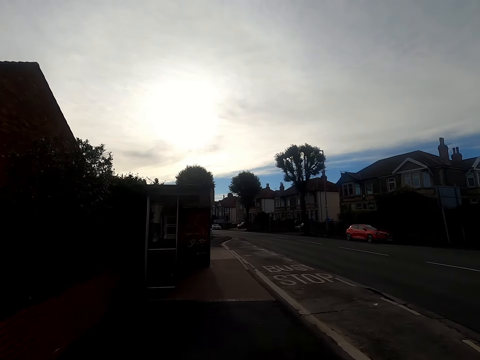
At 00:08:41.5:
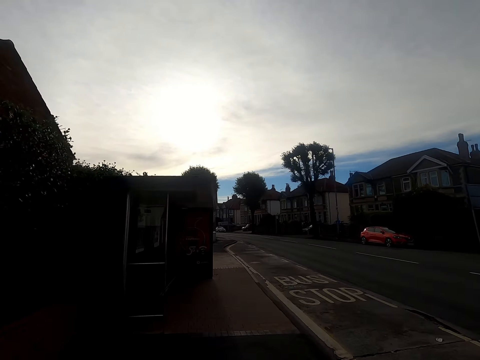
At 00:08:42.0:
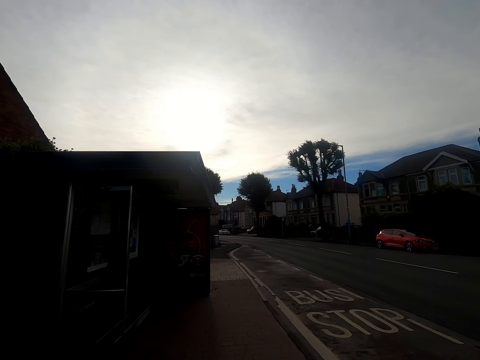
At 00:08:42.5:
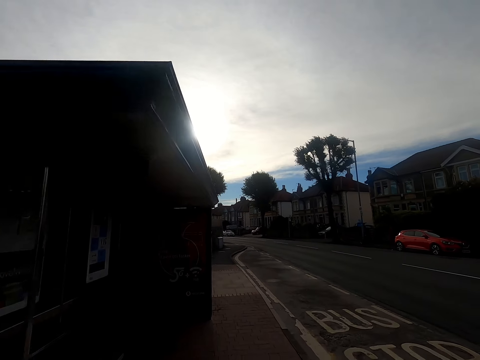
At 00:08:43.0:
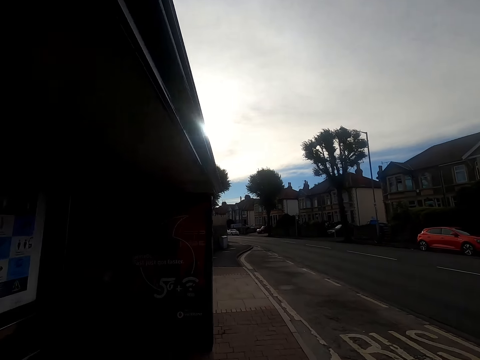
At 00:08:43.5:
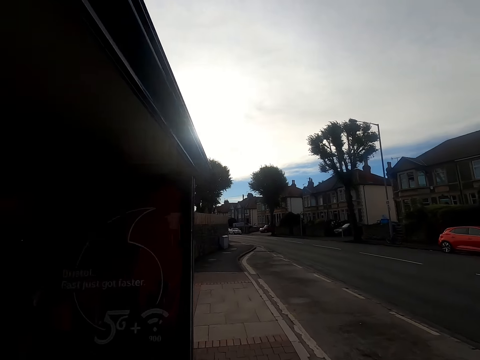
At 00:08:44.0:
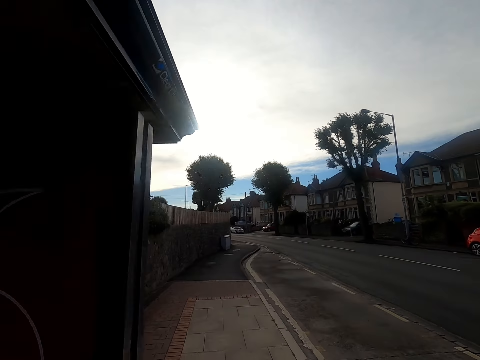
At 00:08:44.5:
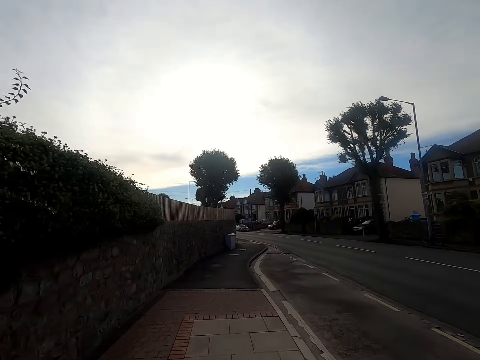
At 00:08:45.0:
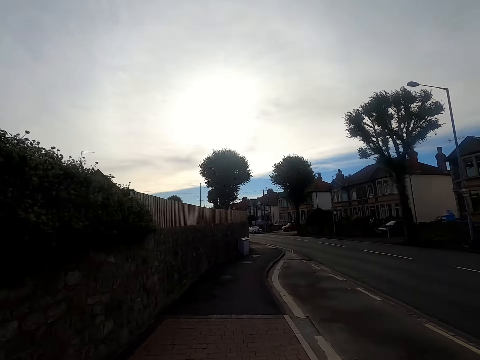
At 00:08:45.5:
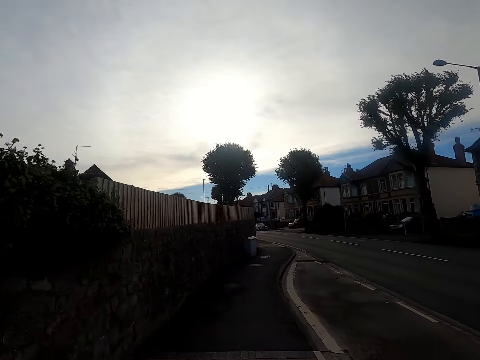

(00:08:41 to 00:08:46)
The camera wearer runs on the sidewalk.

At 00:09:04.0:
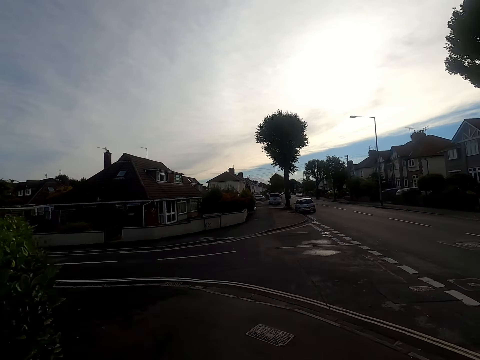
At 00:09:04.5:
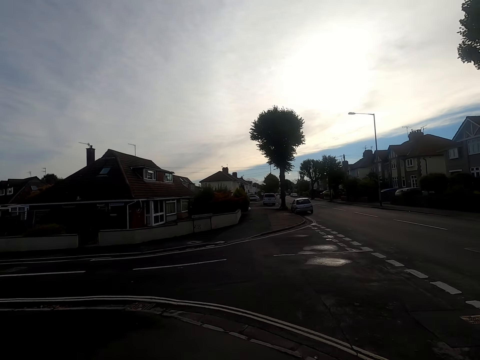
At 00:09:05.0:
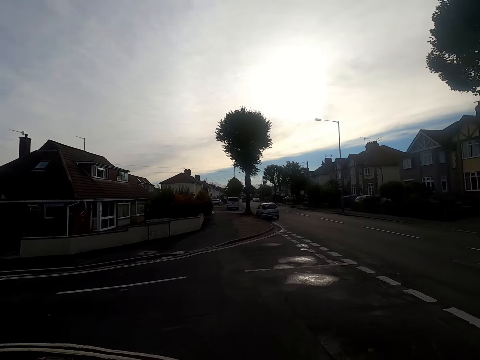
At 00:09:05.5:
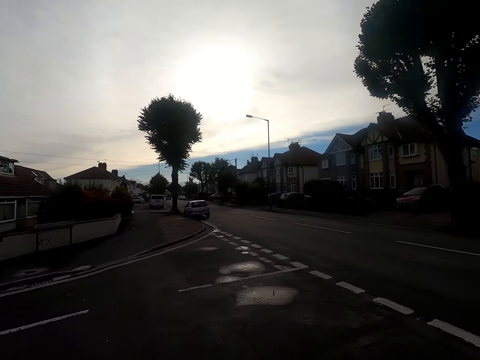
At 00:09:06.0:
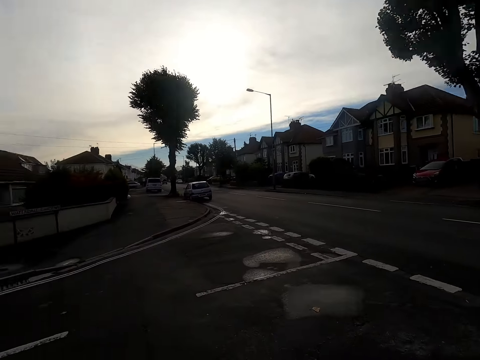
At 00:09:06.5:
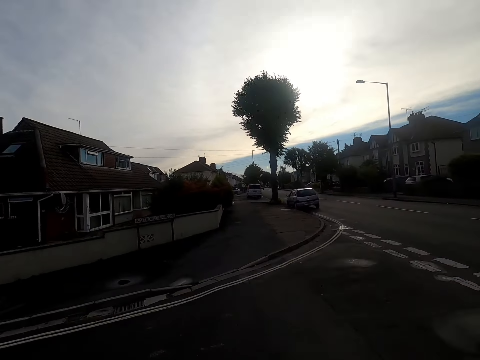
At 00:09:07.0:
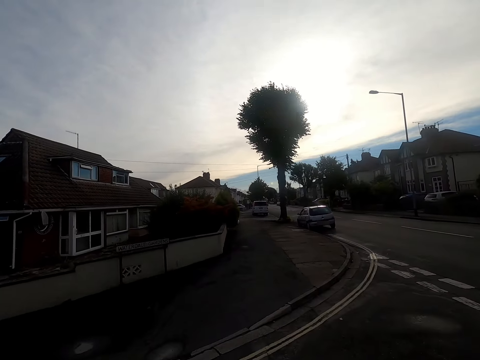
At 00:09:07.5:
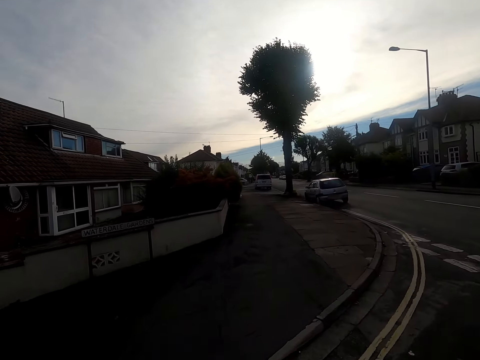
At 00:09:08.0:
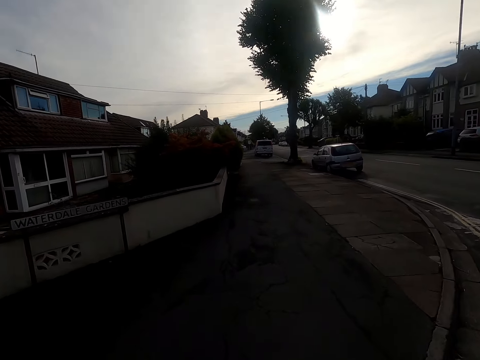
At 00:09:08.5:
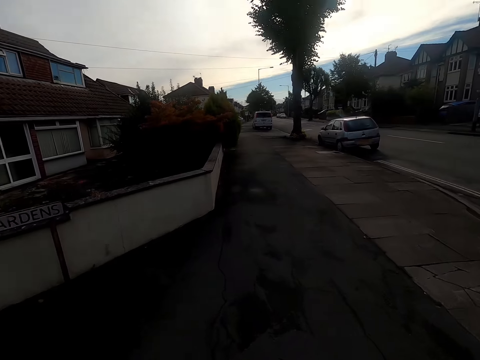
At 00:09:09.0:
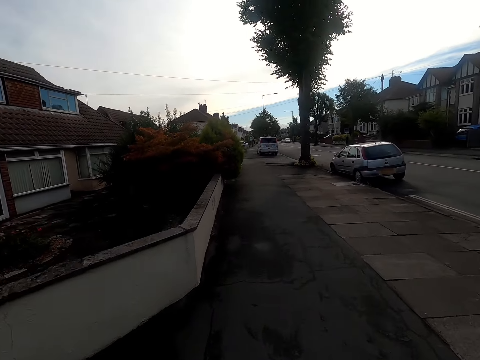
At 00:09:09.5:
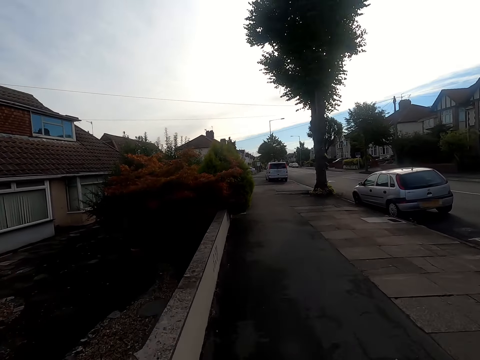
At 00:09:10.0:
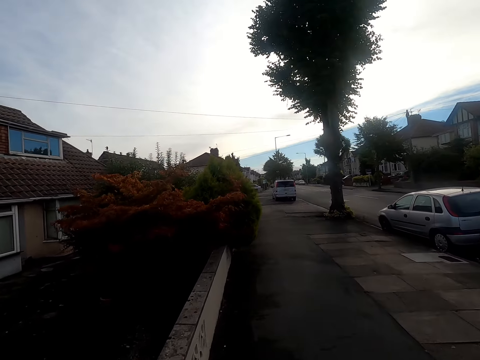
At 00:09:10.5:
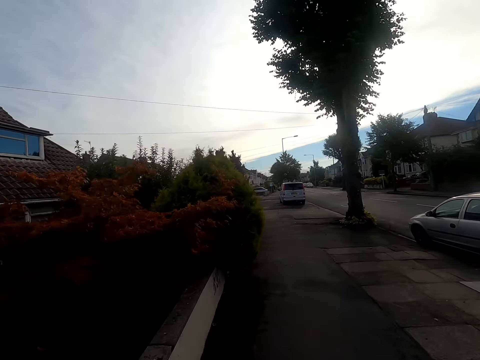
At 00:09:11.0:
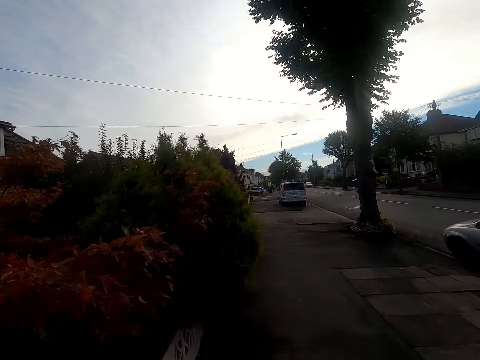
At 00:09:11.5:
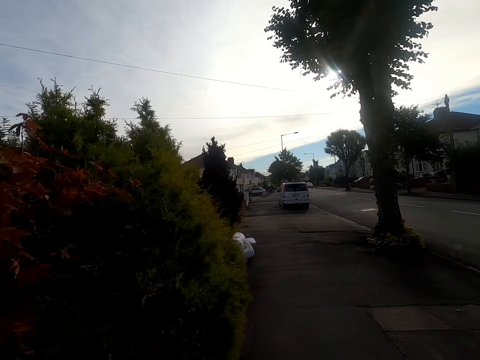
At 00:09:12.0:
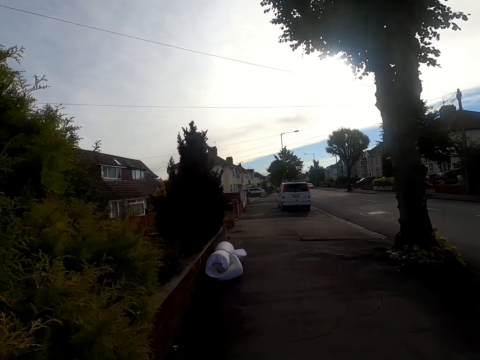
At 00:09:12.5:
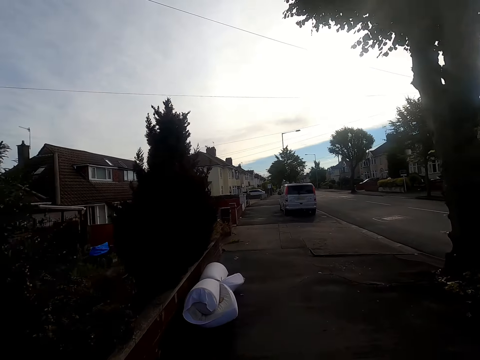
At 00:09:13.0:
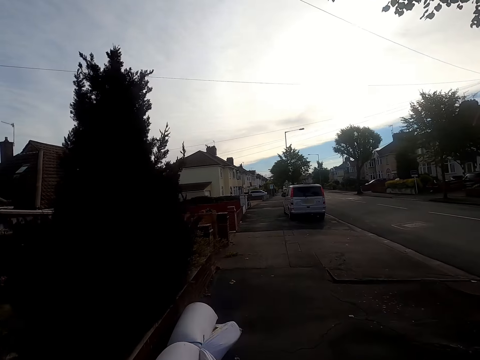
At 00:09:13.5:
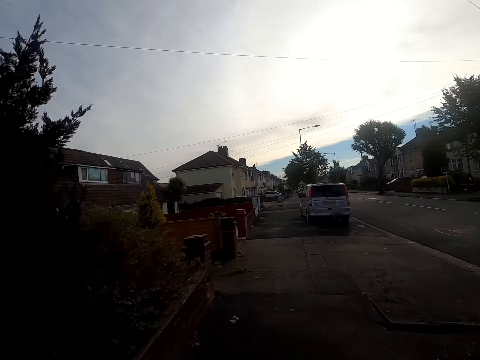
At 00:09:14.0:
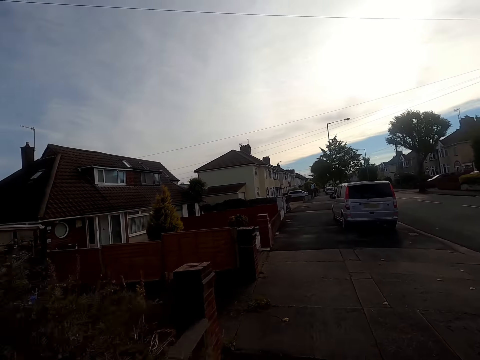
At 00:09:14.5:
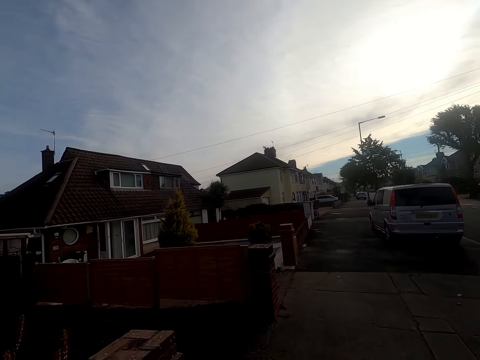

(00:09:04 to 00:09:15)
The camera wearer crosses the road. They run on the sidewalk.

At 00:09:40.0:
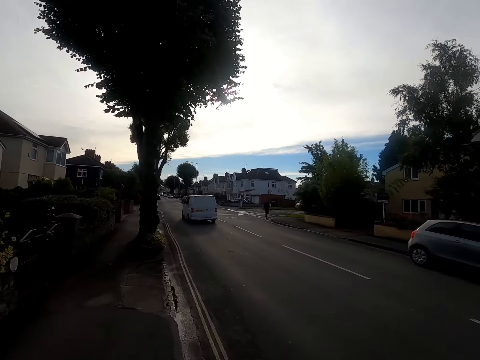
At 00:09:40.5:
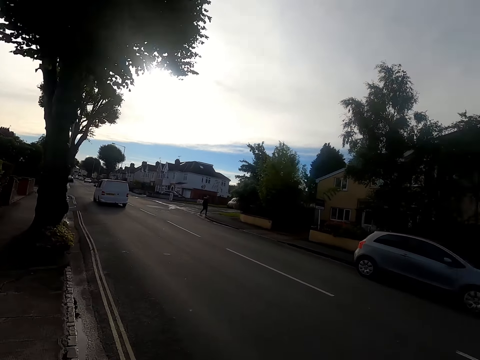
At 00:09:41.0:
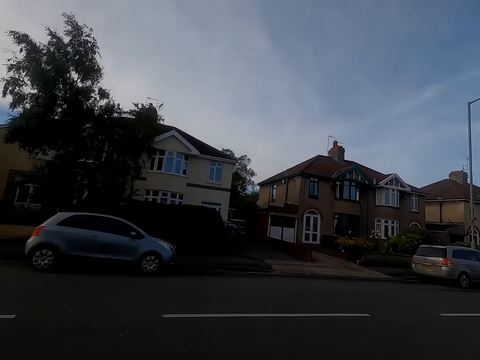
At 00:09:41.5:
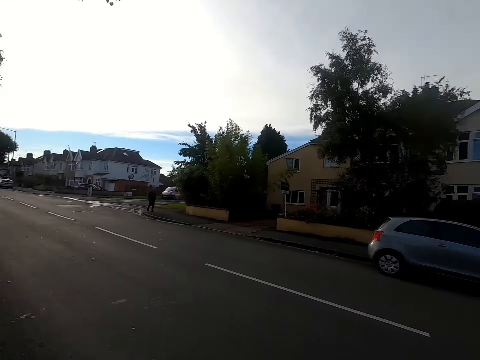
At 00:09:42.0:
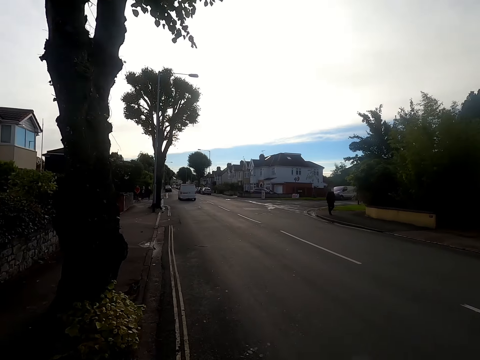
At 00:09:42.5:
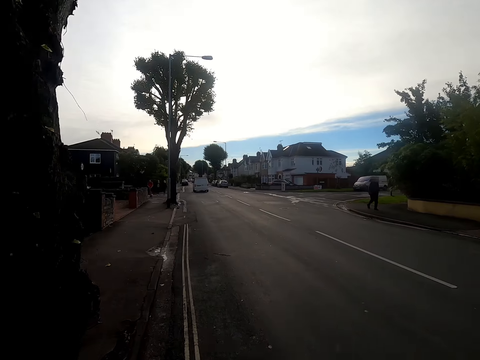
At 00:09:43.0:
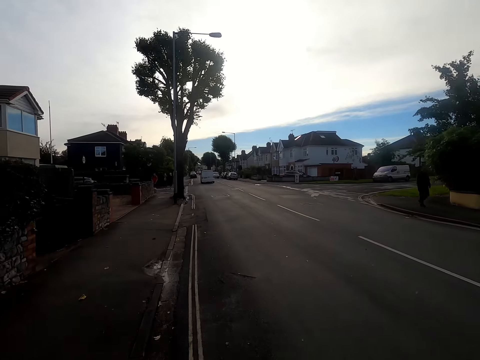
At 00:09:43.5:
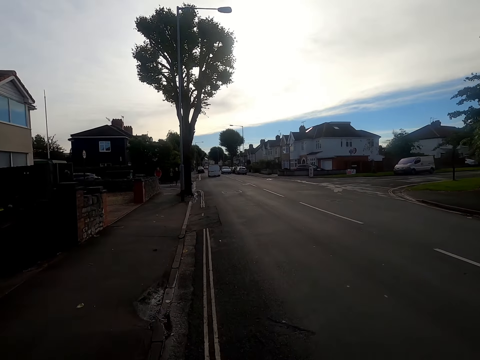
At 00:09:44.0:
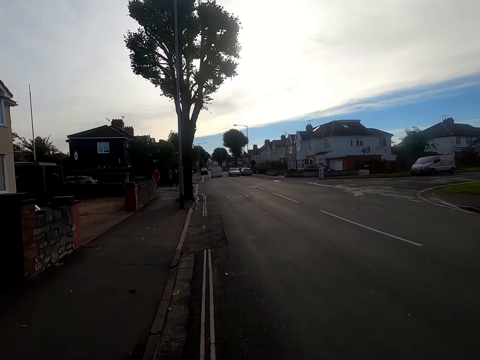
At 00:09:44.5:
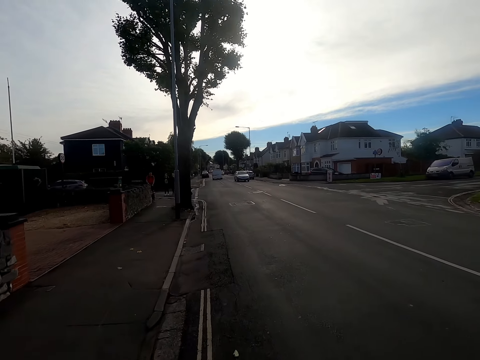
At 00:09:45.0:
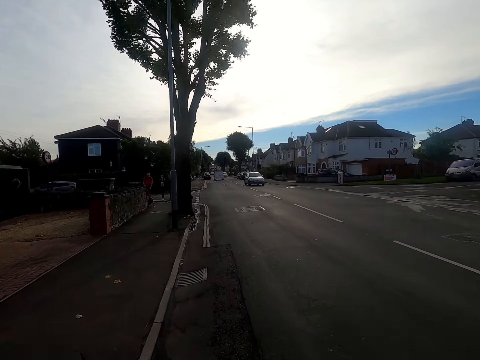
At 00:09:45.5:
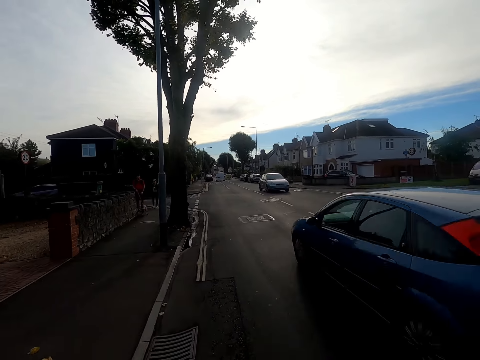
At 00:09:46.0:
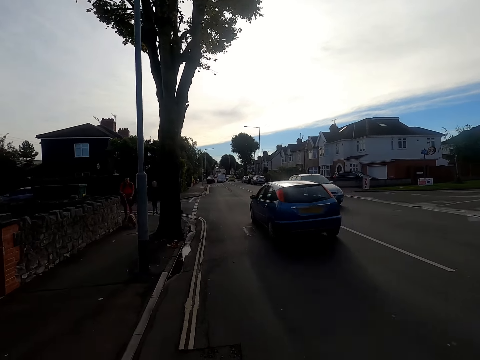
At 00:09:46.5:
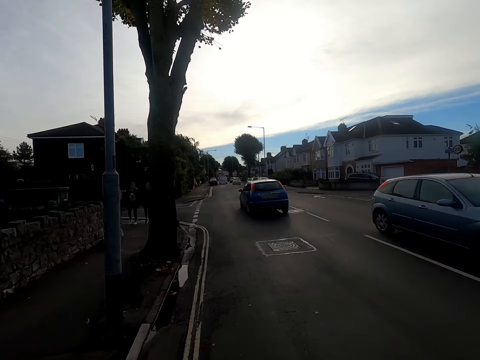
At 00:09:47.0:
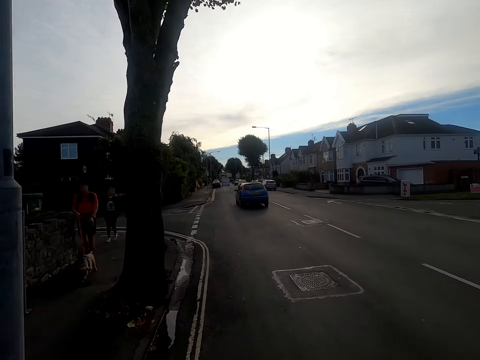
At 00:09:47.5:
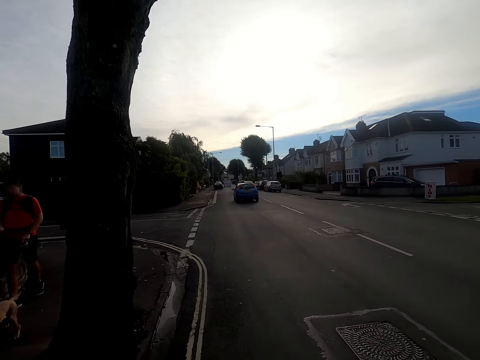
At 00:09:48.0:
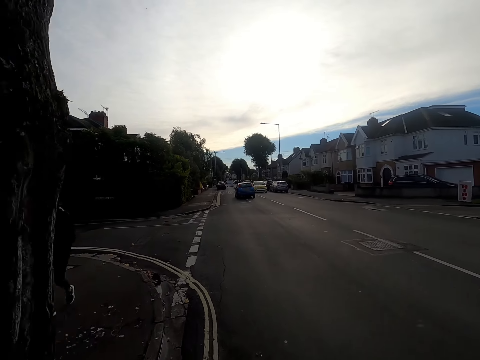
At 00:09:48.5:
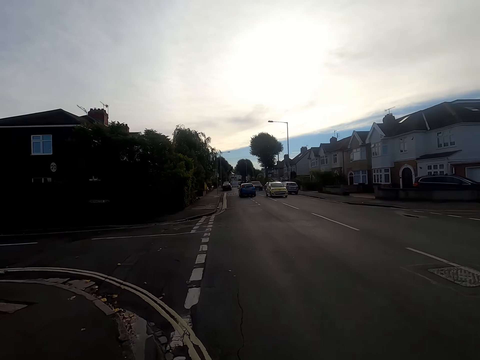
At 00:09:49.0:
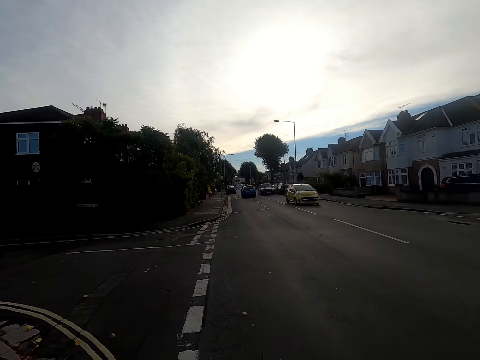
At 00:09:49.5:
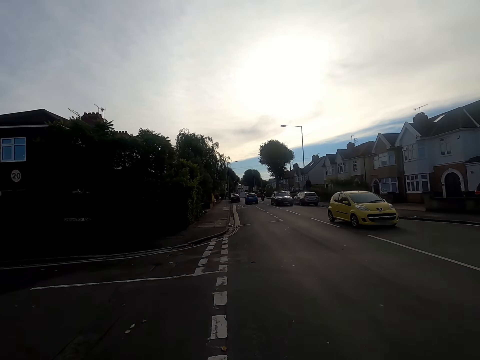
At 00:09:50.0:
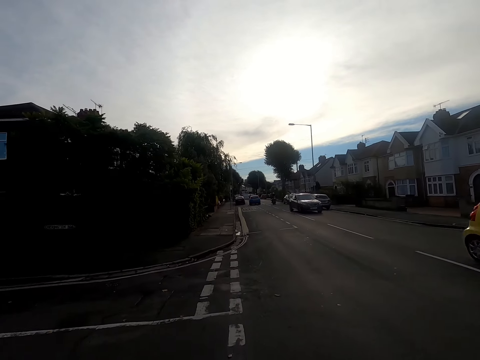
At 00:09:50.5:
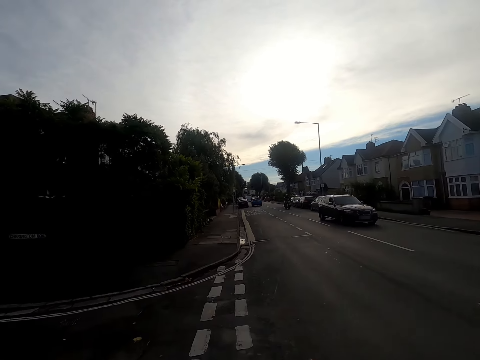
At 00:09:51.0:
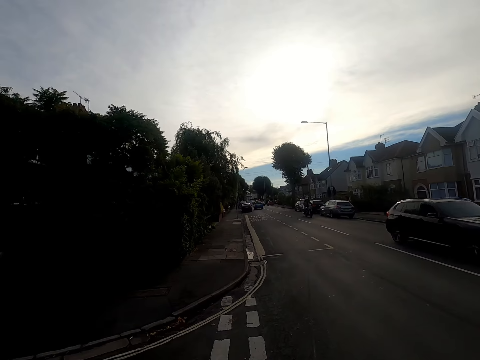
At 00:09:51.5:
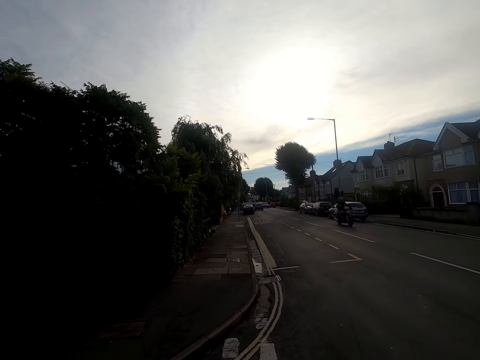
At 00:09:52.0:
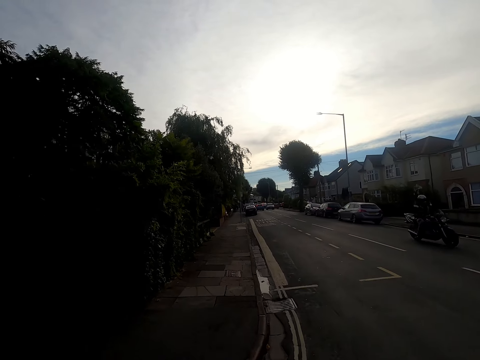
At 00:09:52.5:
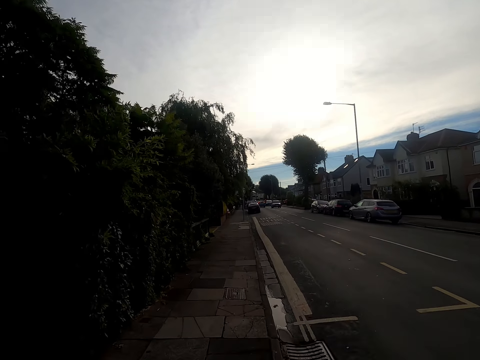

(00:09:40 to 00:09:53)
The camera wearer looks at the road. They run along the road. They cross the road.
